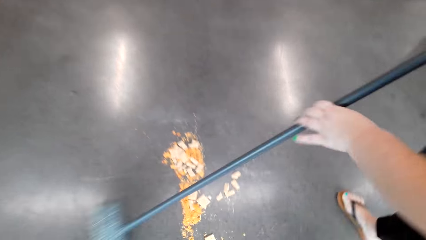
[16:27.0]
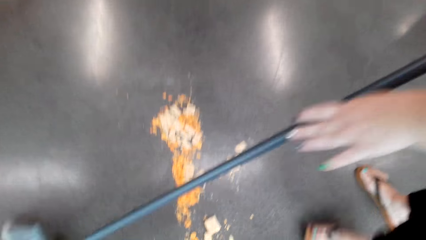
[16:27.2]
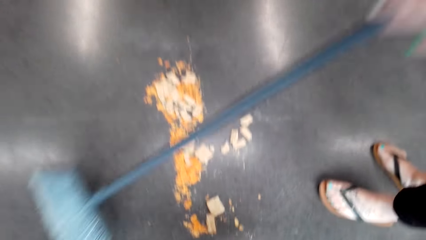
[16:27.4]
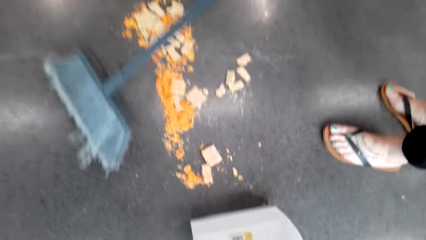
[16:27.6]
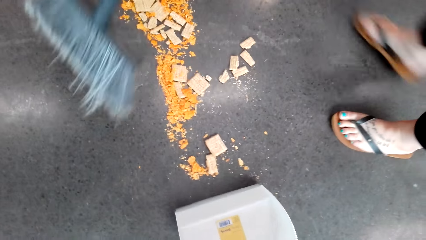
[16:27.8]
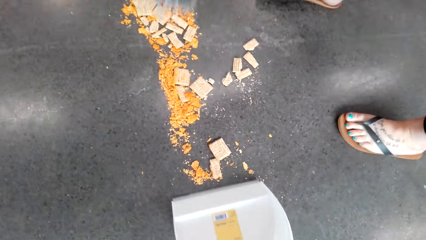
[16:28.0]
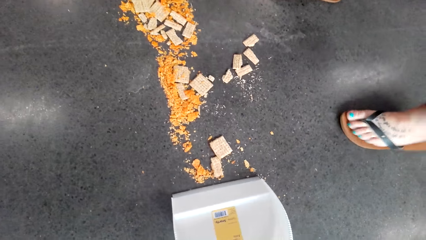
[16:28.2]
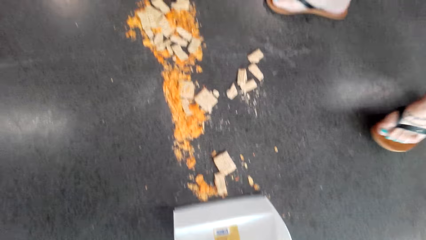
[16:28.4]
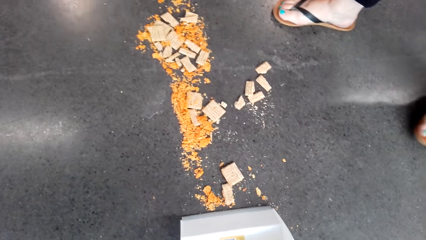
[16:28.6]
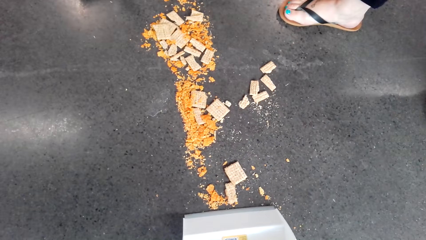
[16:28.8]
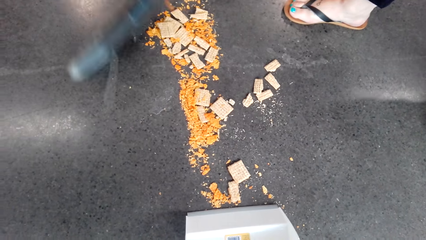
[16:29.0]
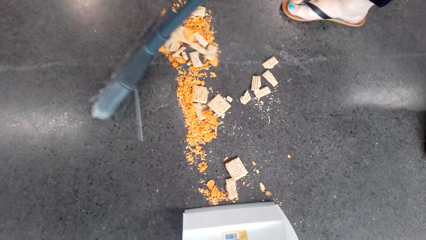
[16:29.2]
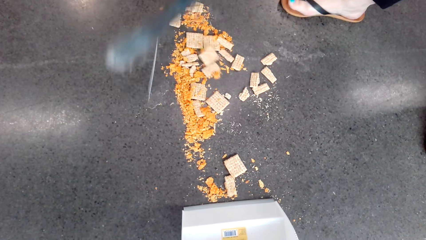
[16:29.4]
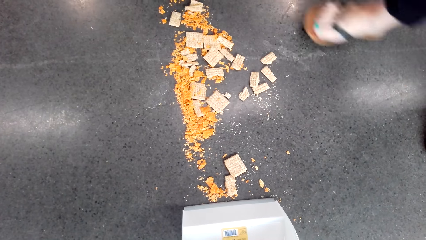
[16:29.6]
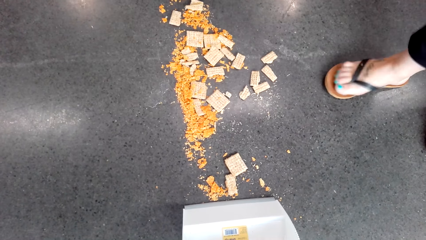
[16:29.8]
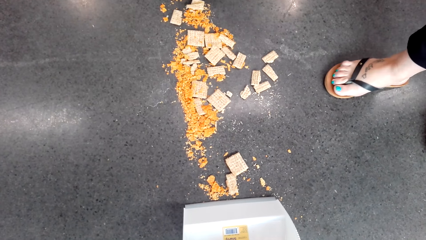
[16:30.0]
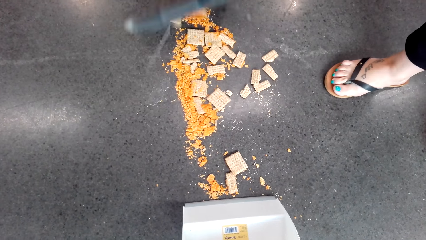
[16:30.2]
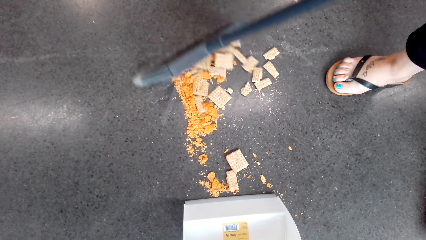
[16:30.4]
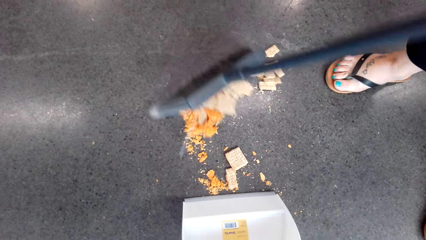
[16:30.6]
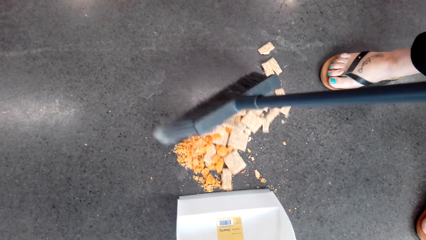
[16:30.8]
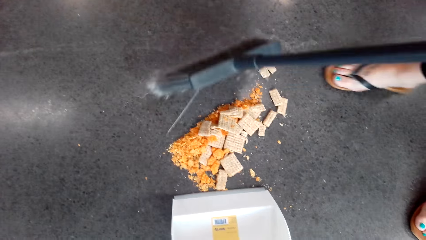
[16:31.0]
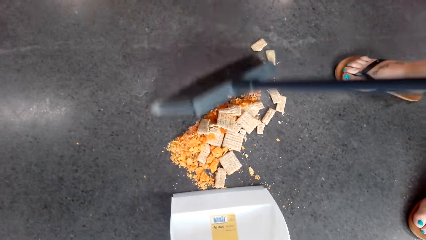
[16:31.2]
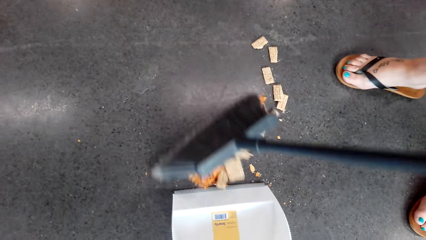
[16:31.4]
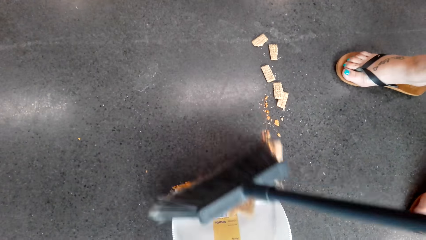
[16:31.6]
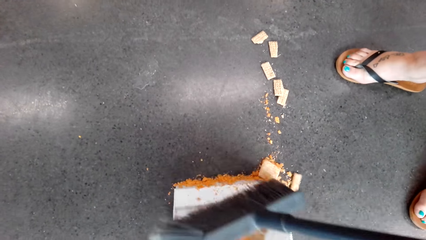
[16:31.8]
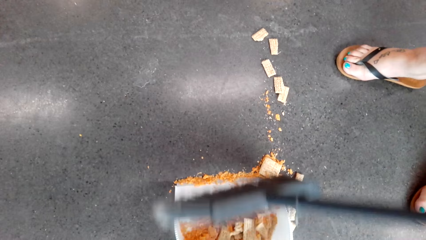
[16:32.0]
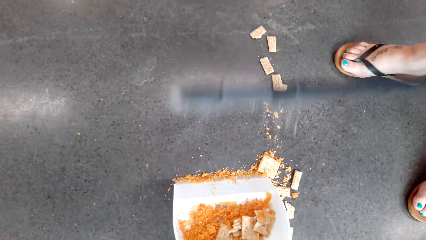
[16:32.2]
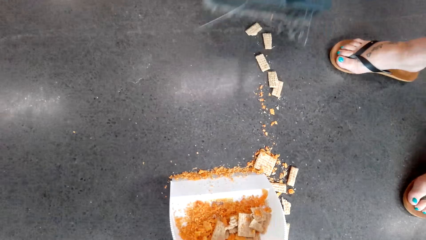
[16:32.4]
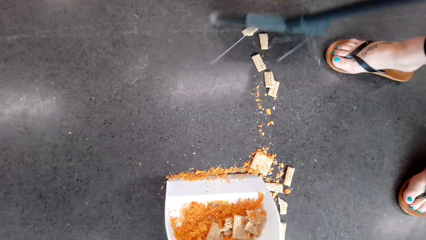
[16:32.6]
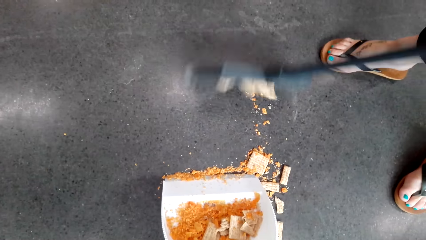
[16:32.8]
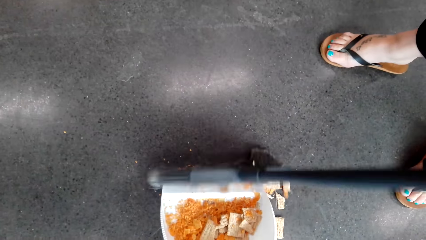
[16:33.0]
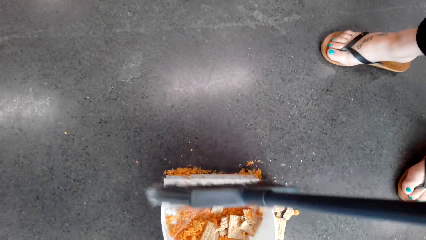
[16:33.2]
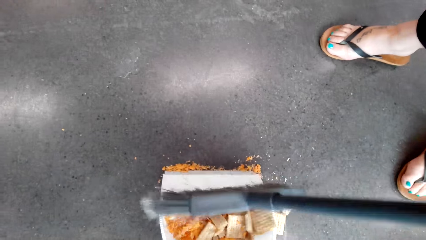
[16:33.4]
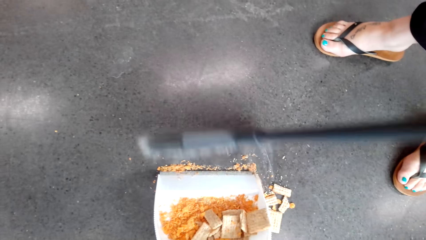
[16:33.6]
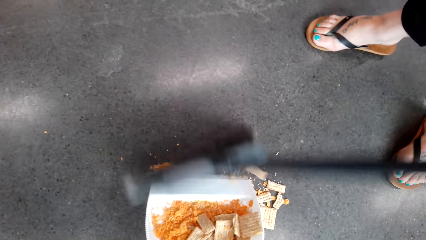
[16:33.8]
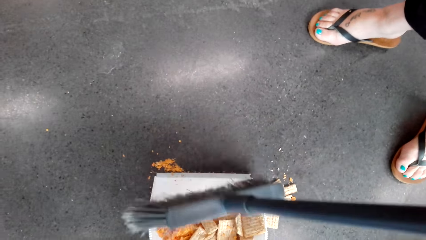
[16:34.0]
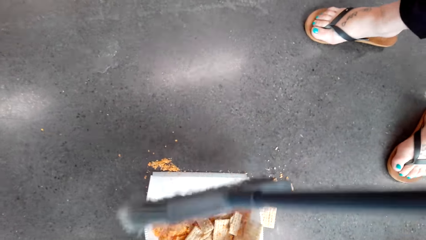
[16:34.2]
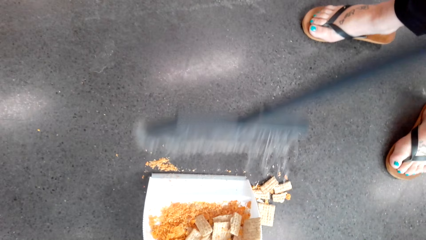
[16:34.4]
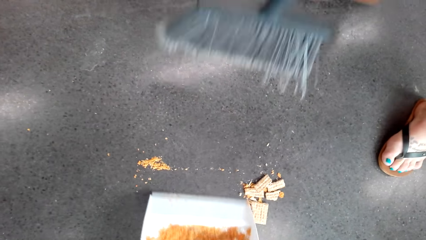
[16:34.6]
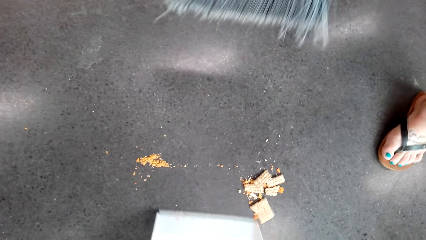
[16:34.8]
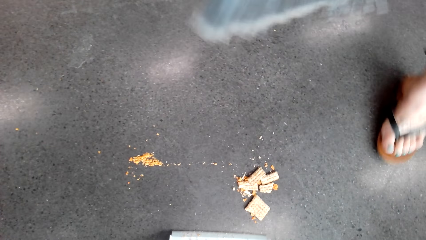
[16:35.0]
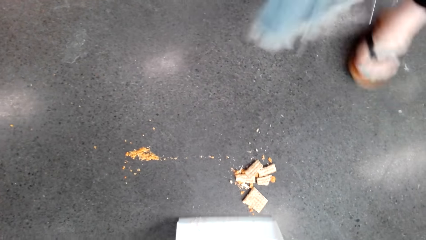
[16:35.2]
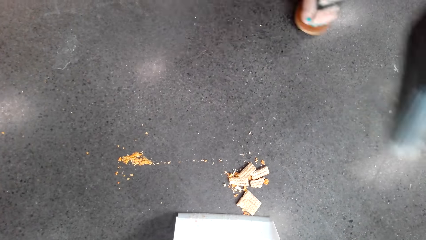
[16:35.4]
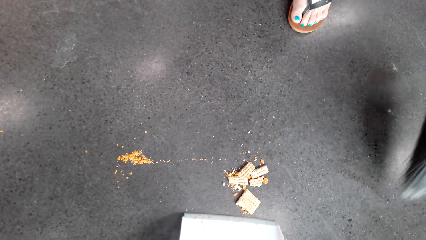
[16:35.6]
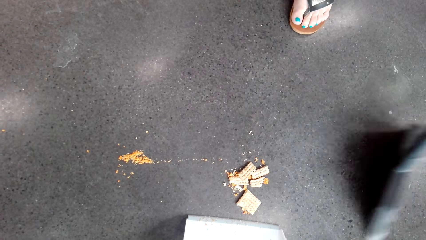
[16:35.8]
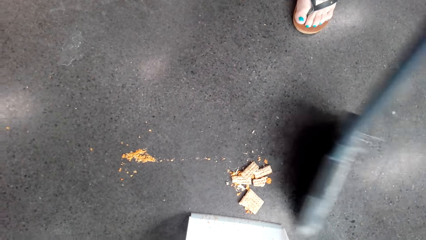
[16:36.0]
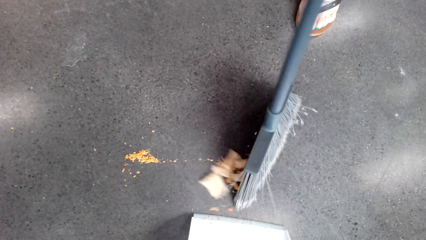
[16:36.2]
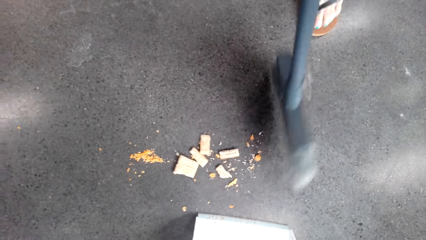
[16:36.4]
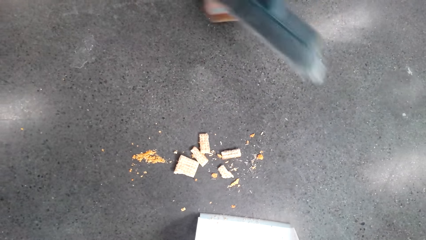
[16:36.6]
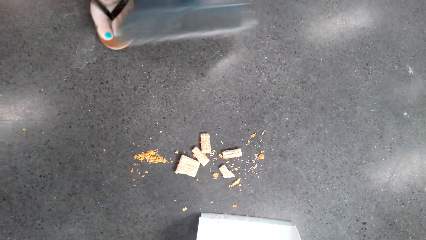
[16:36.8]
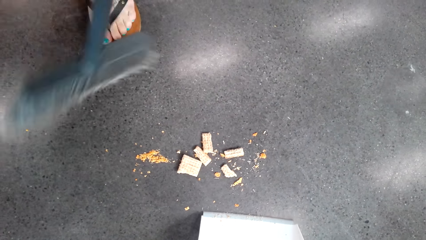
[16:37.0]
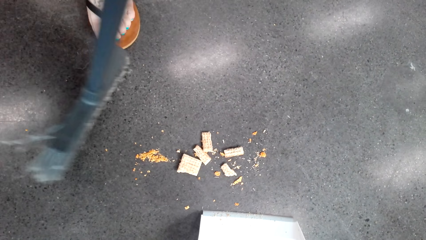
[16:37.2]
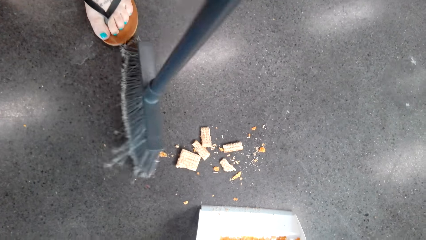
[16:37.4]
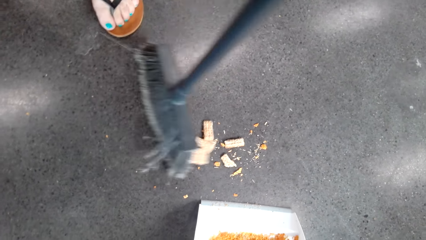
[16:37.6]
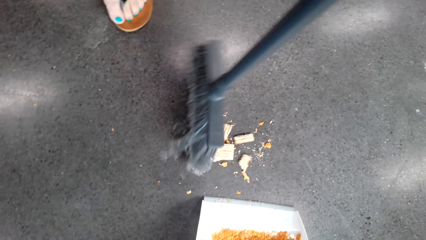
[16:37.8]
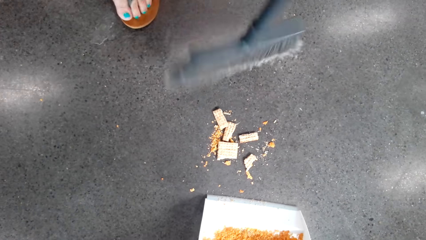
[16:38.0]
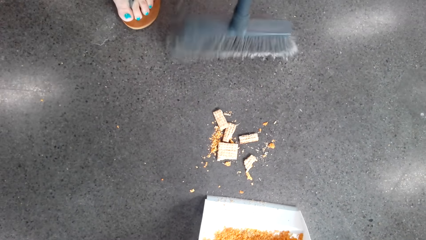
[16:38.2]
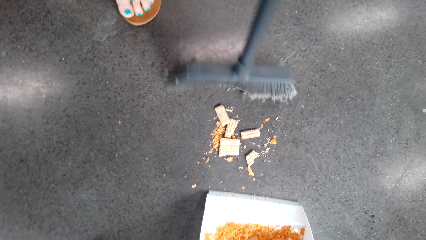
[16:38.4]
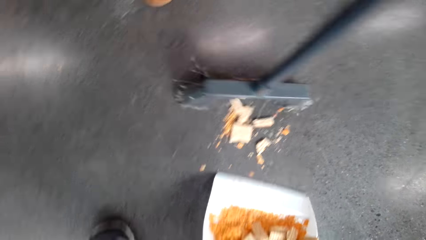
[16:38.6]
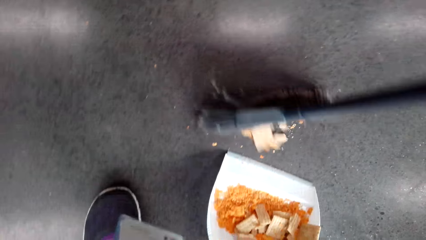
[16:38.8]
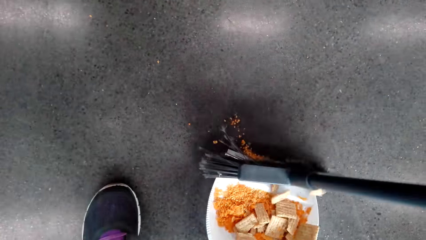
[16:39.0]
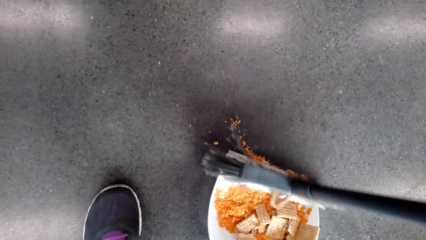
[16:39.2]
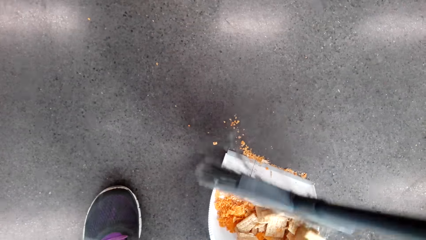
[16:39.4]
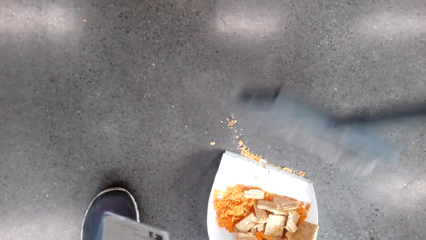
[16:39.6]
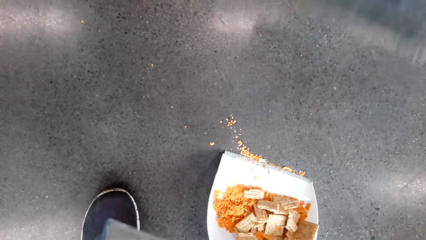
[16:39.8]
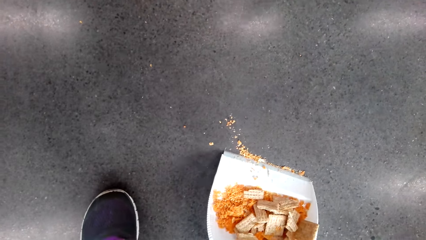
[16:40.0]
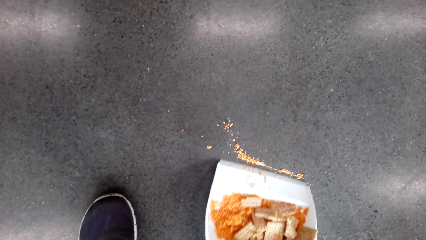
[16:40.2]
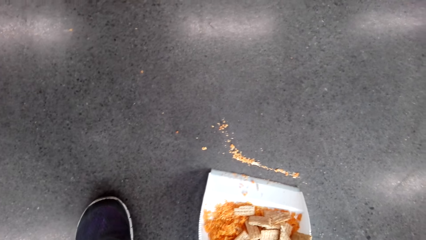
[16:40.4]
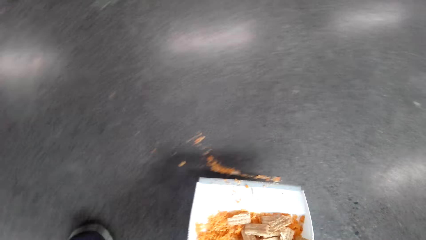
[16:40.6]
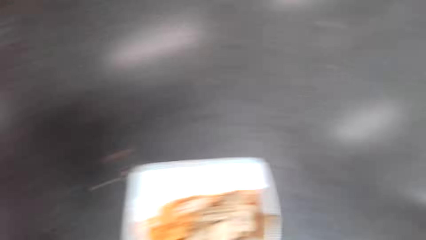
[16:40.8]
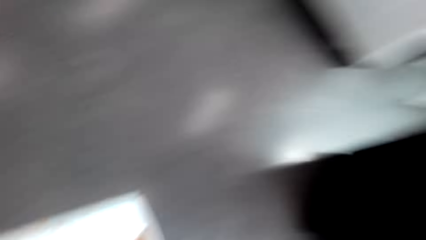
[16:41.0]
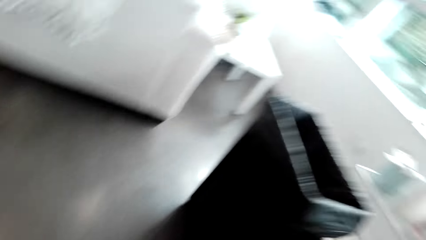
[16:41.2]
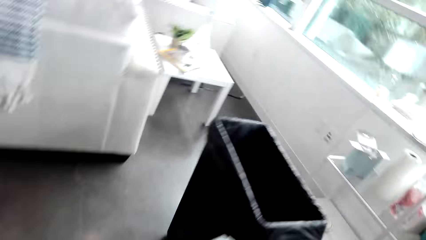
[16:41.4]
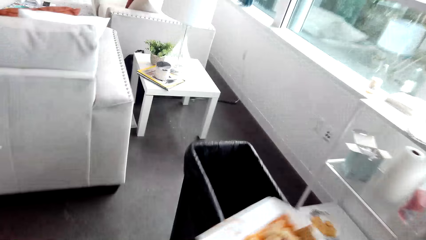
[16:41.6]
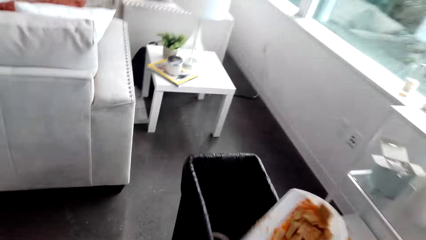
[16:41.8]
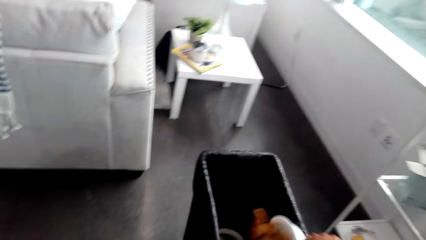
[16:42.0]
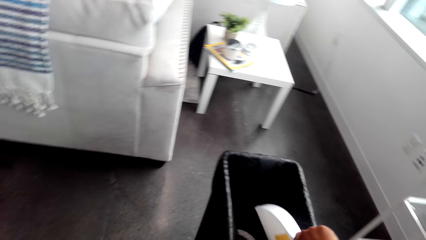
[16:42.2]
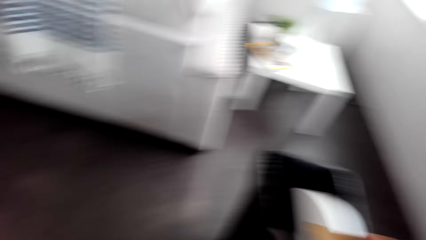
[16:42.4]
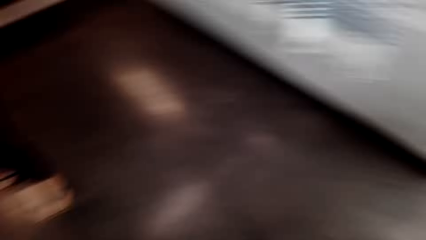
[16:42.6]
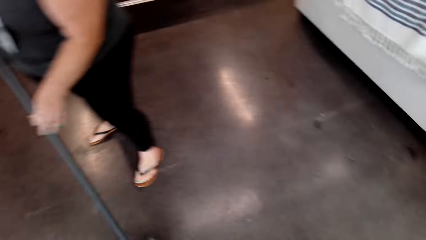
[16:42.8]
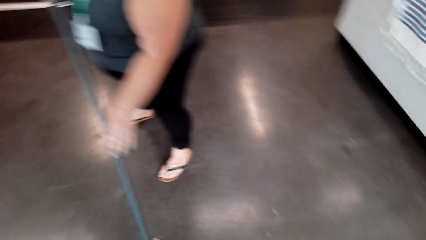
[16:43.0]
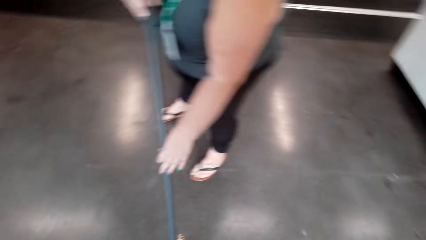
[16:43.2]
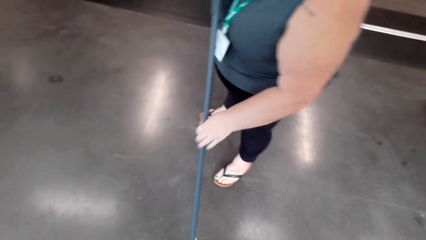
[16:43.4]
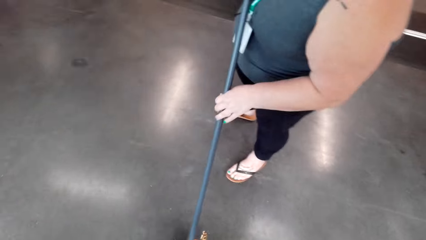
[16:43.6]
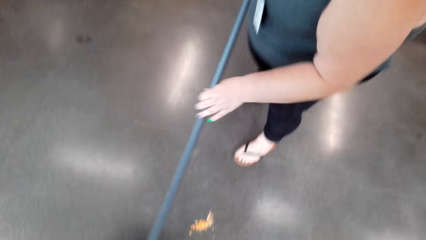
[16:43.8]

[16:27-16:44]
The camera wearer moves the trash tray or dustpan closer to the dirt. They put the dustpan down. A woman sweeps the dirt in the dustpan with a brush. The camera wearer pours the dirt in the dustbin.
